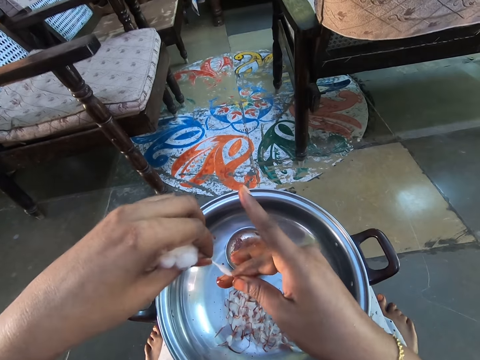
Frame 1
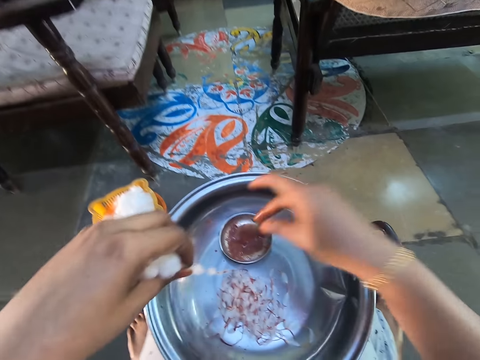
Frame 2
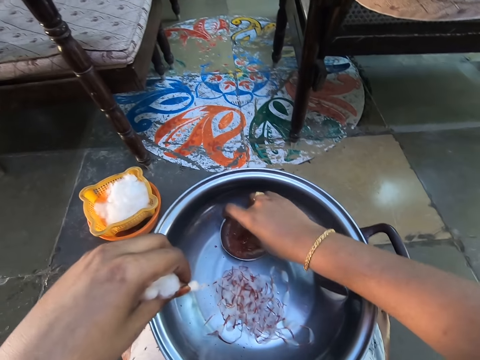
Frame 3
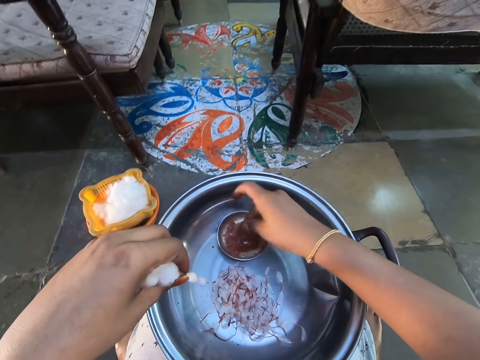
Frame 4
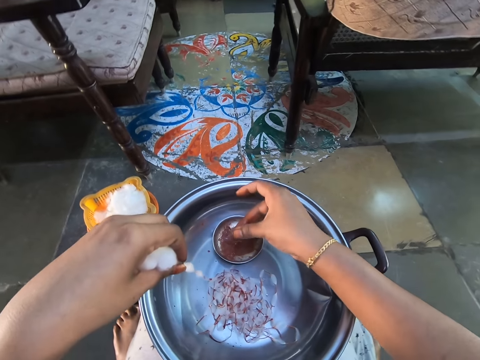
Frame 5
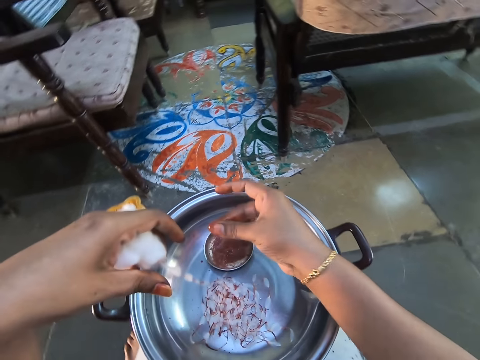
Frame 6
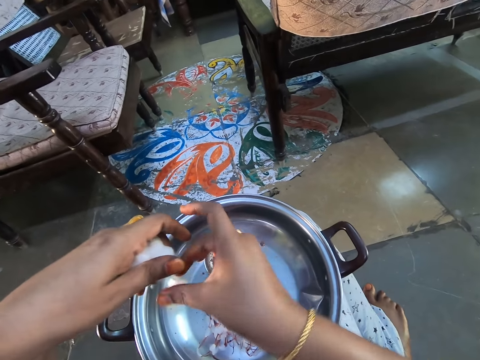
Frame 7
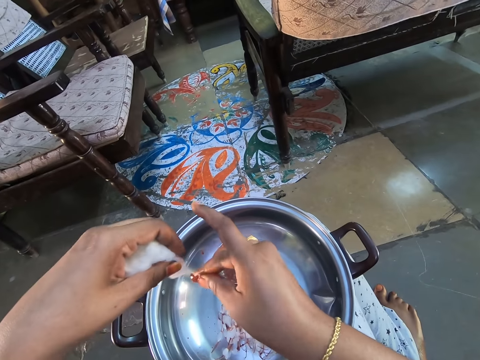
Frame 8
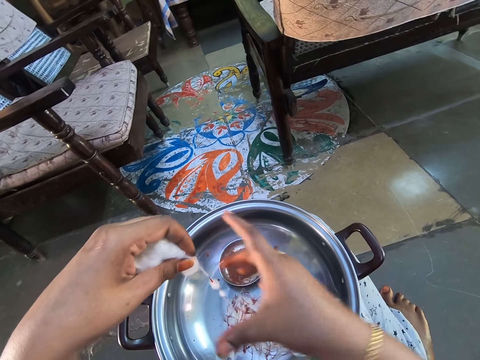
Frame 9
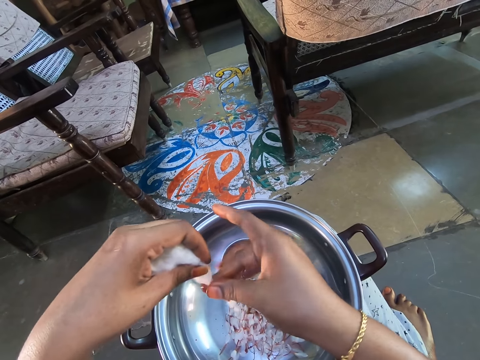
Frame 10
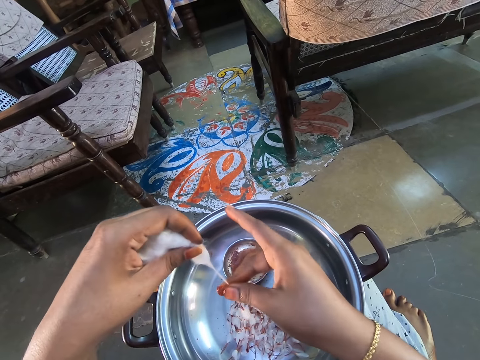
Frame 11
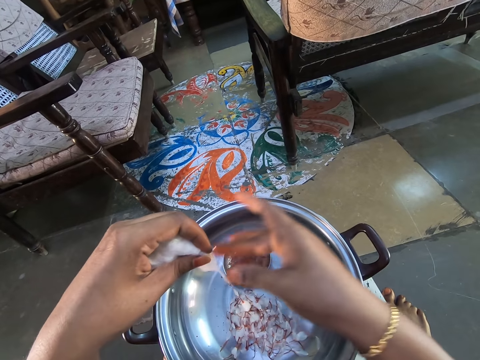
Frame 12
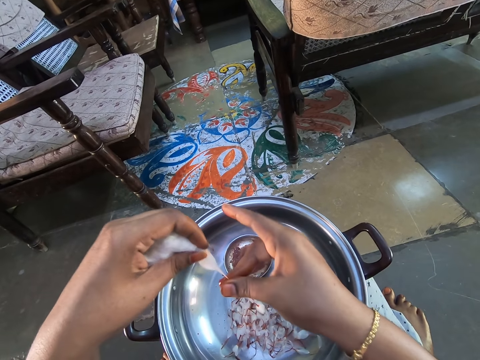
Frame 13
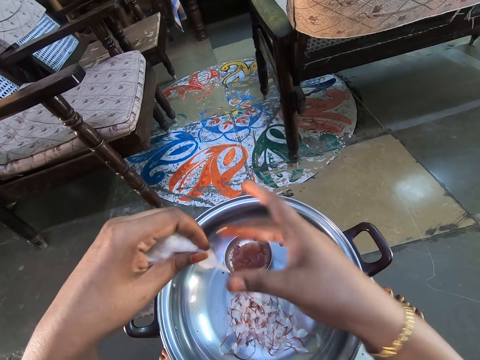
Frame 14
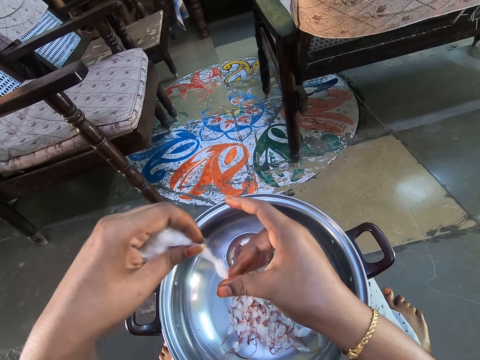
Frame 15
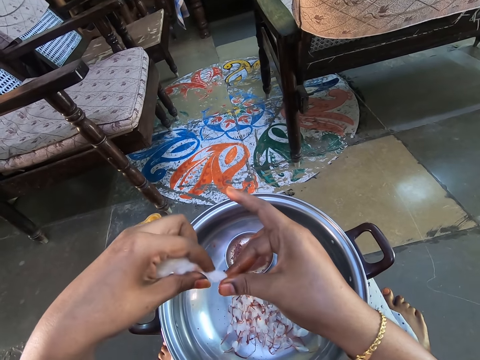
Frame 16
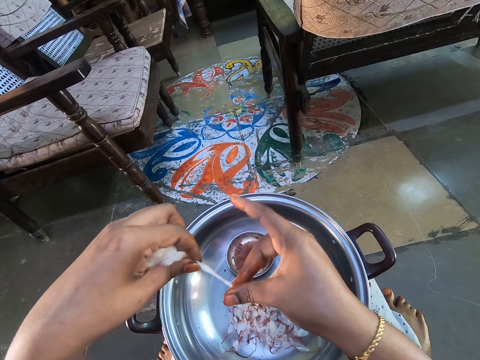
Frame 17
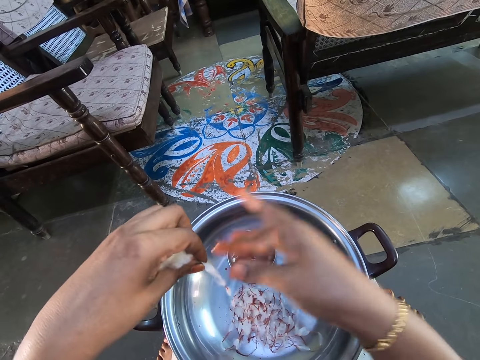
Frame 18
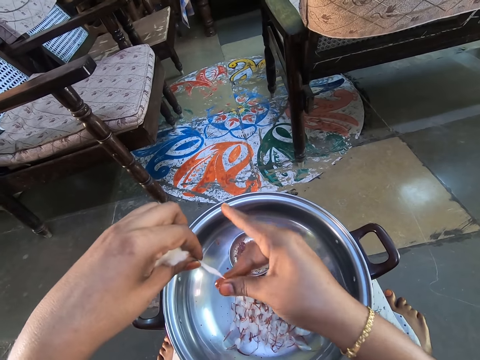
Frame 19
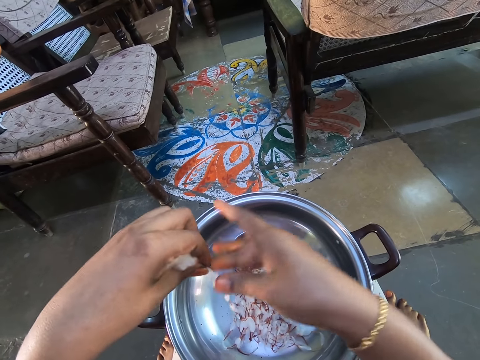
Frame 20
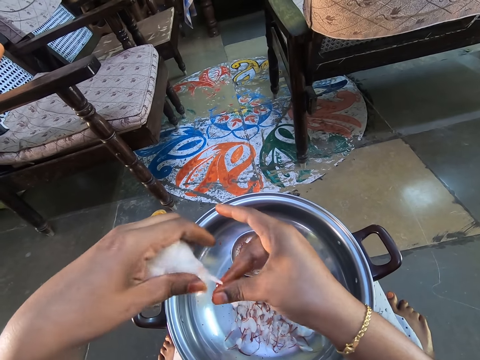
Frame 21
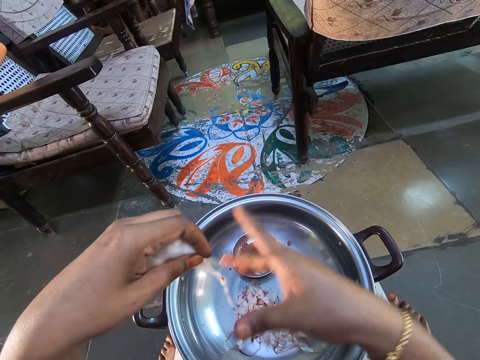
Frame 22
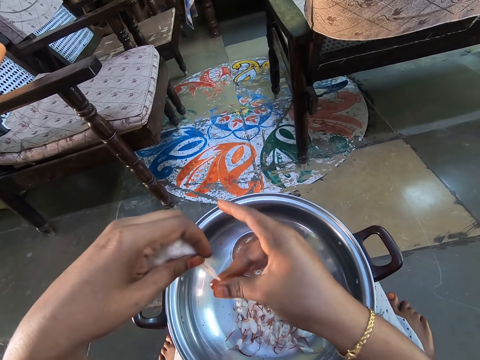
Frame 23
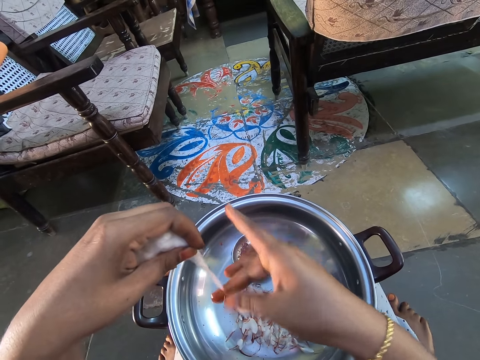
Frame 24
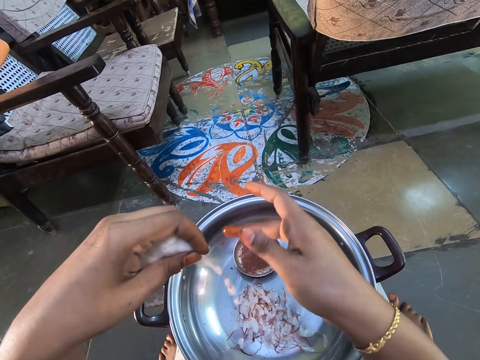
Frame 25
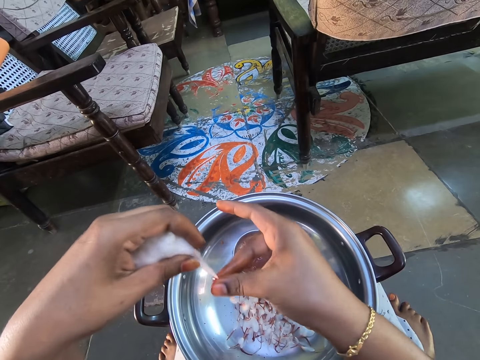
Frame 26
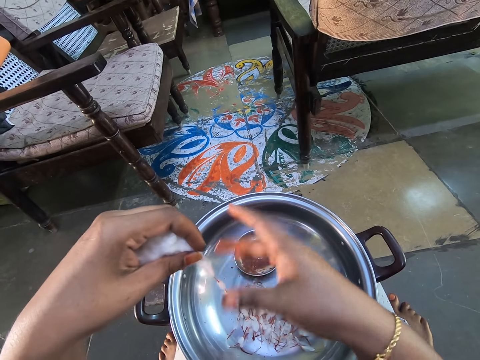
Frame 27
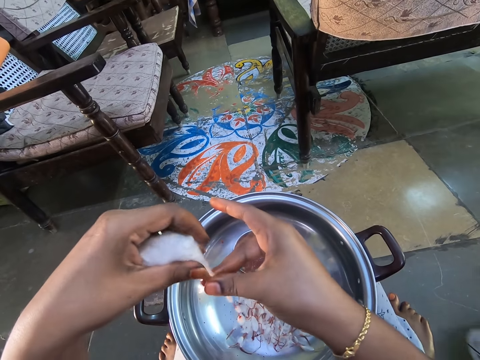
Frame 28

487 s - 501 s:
The camera wearer dips fingers in the solution. They scoop something on the plate. They stain the brown solution on the cotton wool.

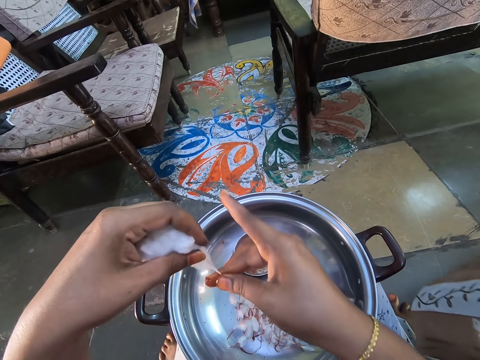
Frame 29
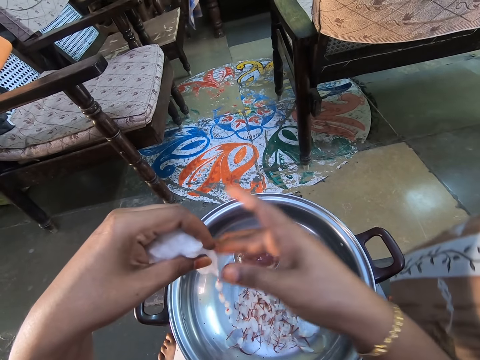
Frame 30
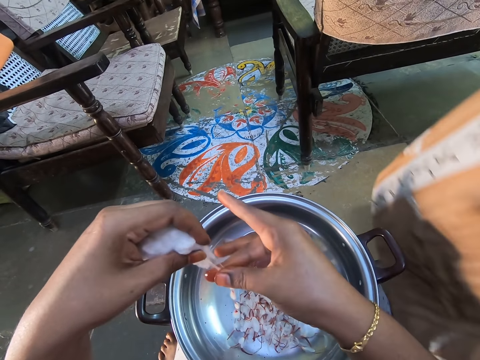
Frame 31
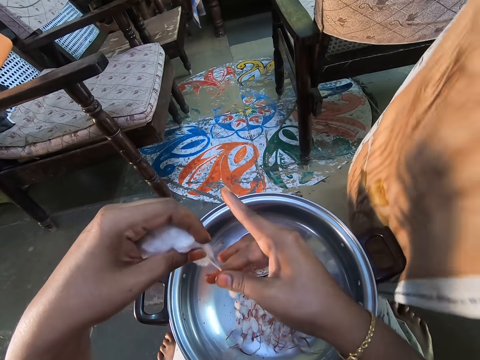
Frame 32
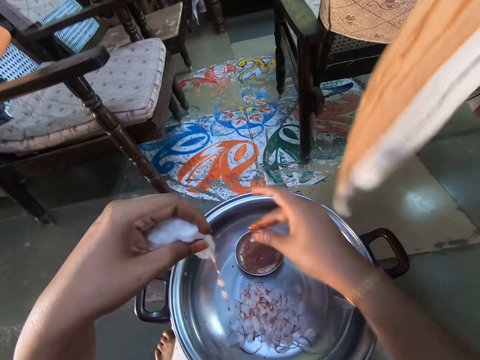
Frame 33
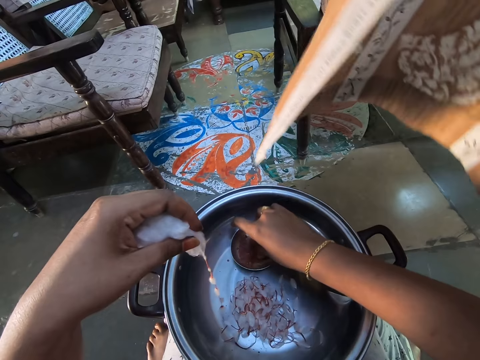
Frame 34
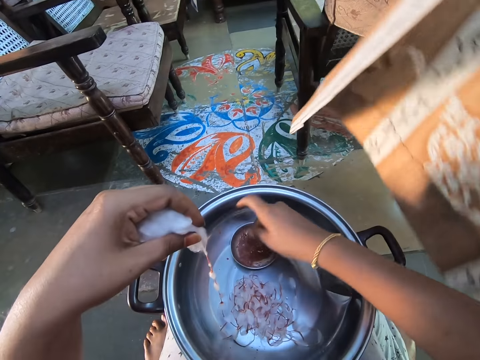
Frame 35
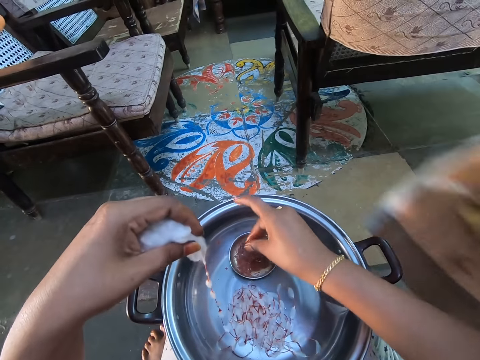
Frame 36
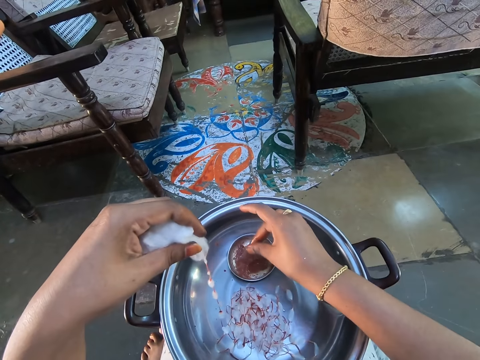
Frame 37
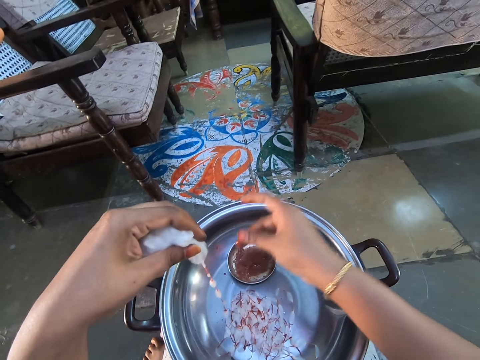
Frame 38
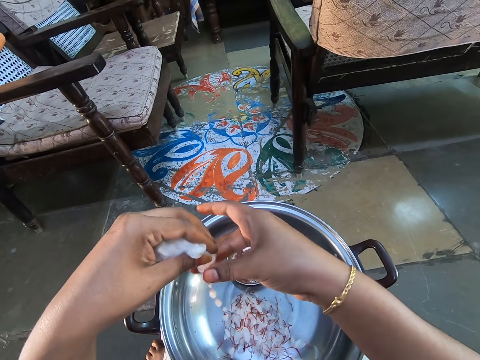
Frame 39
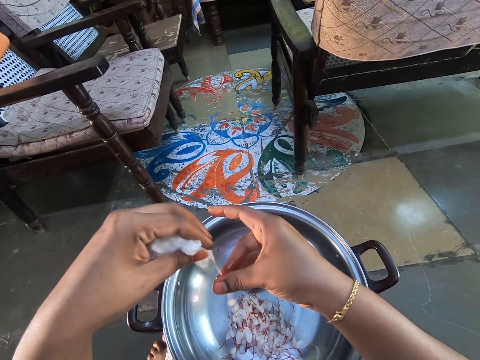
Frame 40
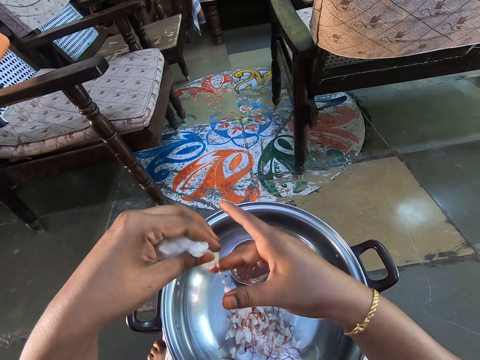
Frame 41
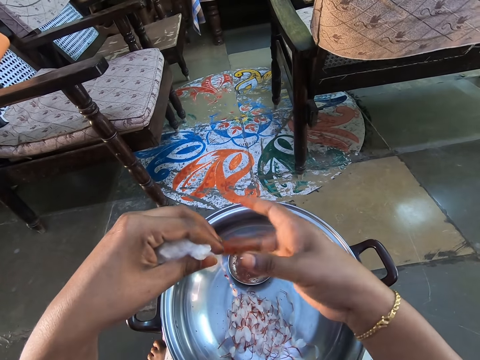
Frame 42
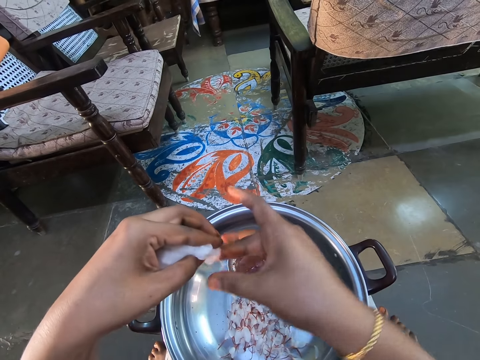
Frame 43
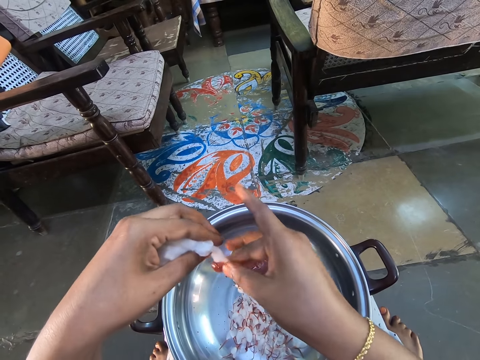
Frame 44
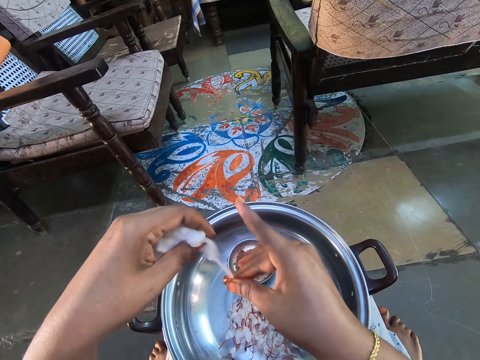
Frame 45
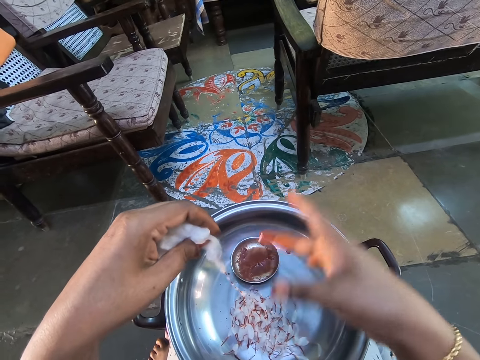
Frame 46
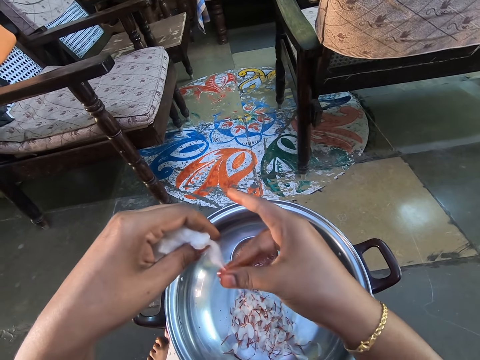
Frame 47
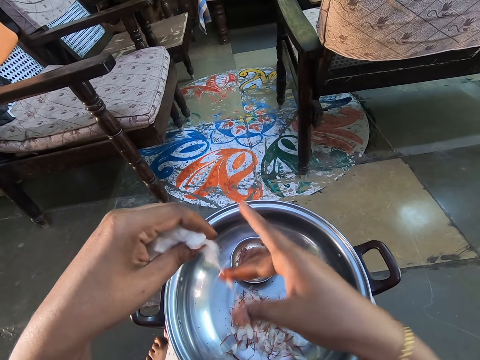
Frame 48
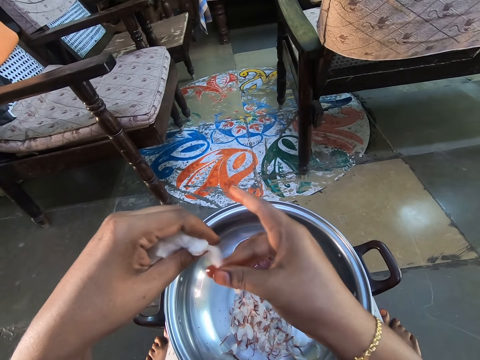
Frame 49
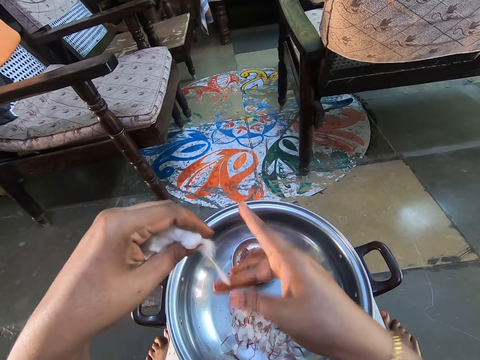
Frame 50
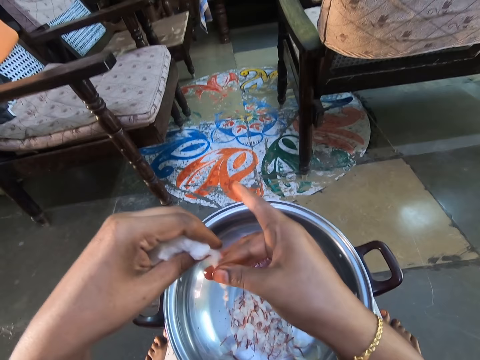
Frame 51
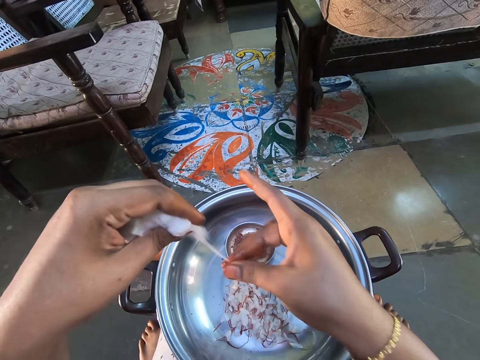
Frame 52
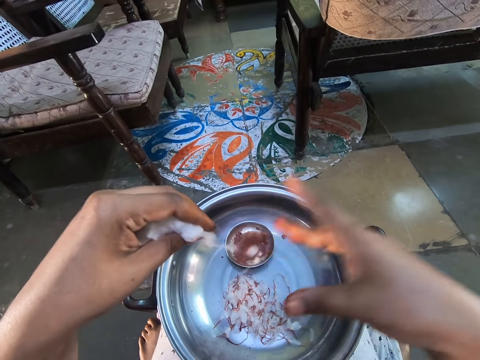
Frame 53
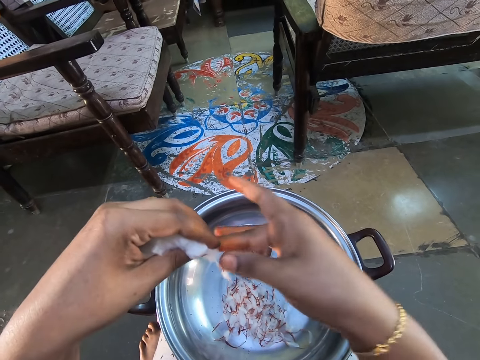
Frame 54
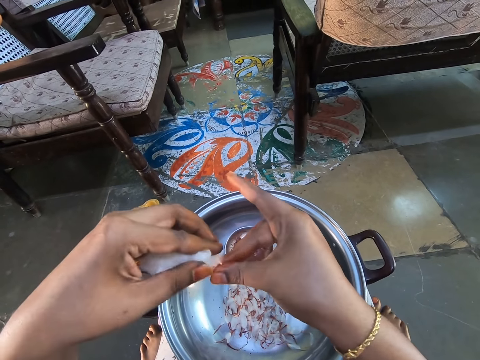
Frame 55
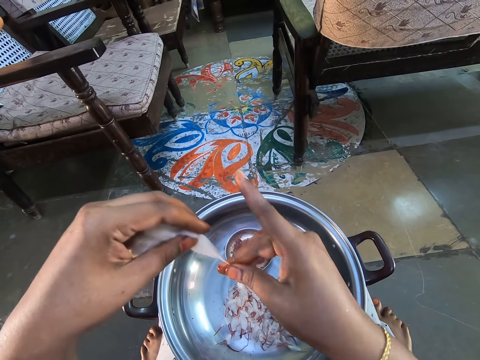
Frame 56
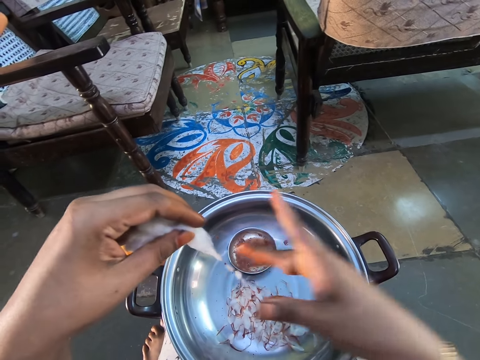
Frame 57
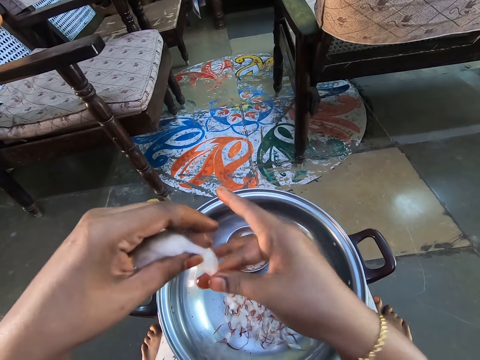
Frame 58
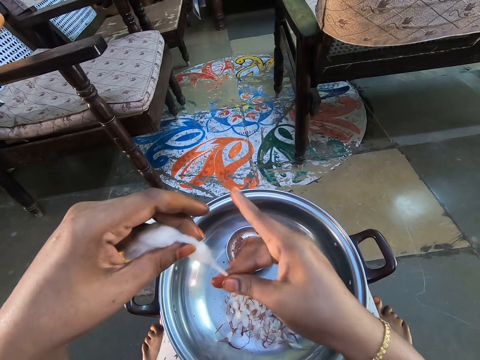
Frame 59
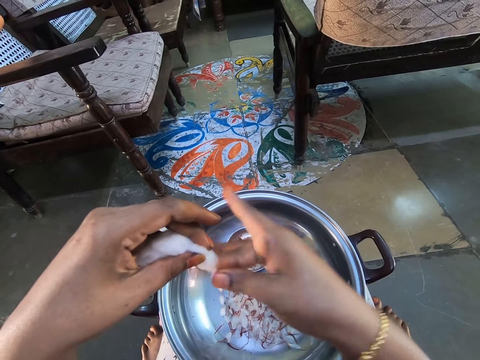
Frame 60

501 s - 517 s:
The camera wearer dips fingers in the solution. They scoop something on the plate. They stain the brown solution on the cotton wool.
